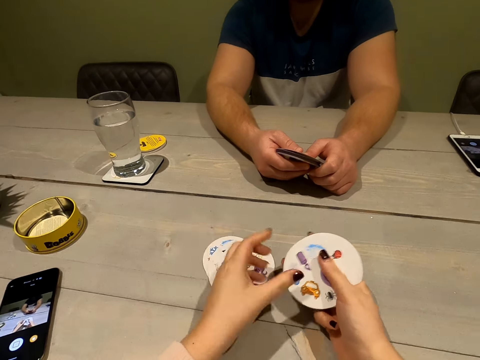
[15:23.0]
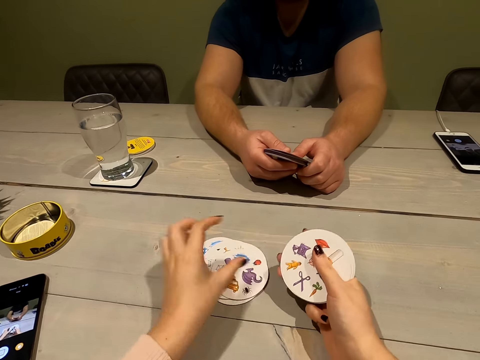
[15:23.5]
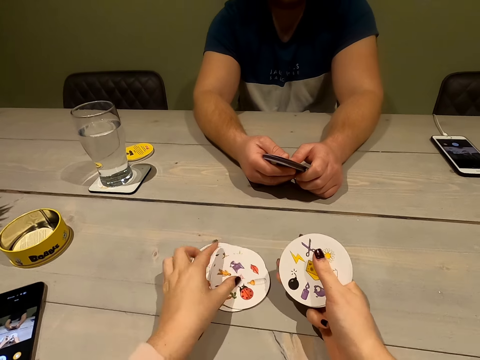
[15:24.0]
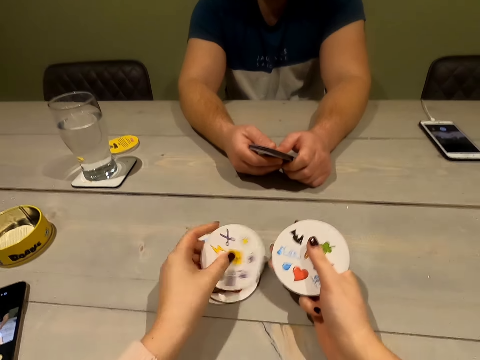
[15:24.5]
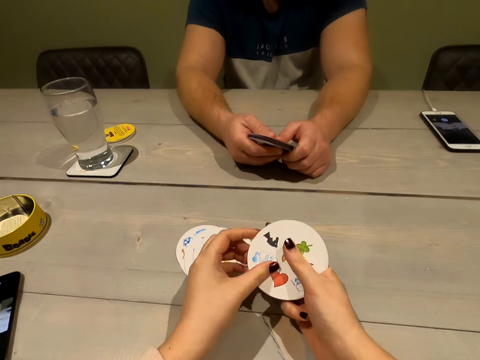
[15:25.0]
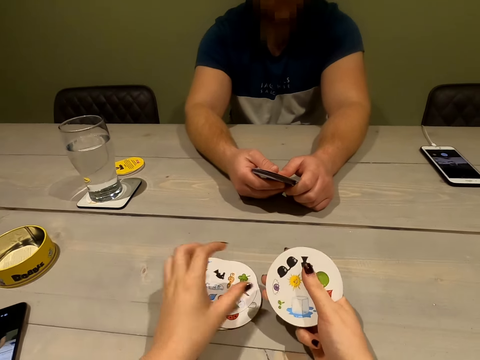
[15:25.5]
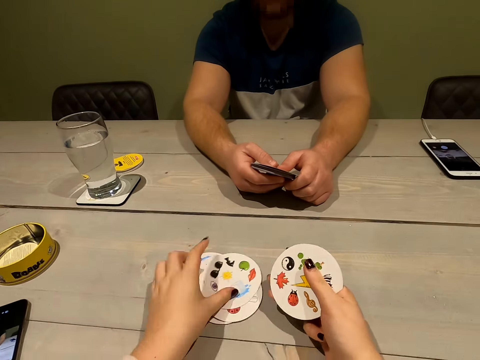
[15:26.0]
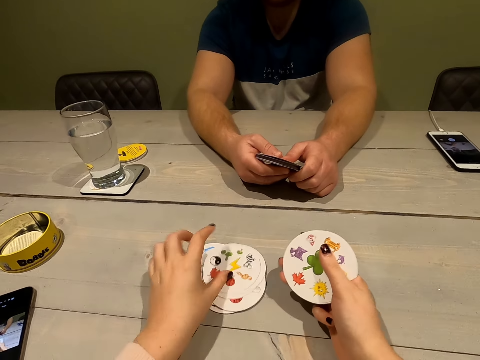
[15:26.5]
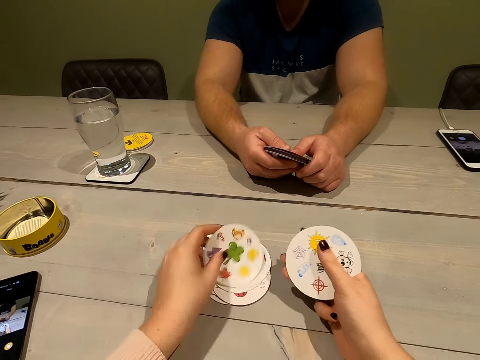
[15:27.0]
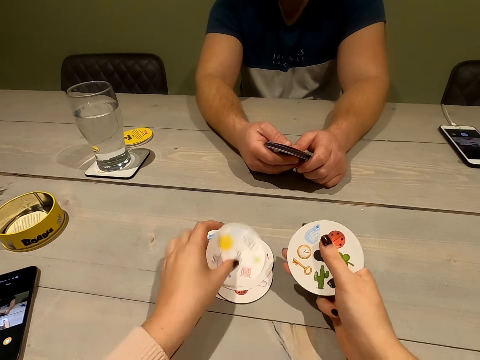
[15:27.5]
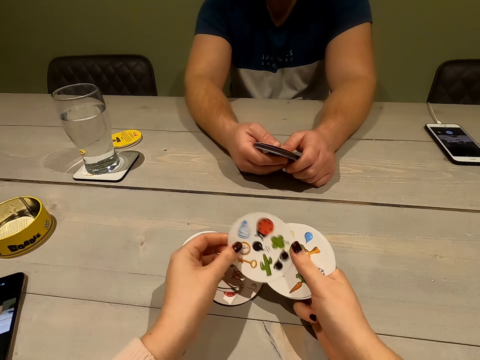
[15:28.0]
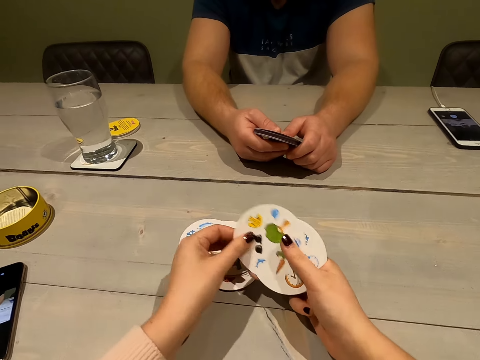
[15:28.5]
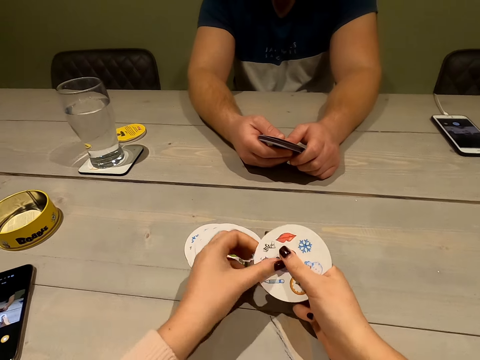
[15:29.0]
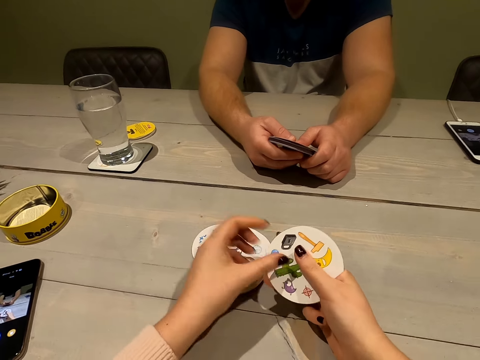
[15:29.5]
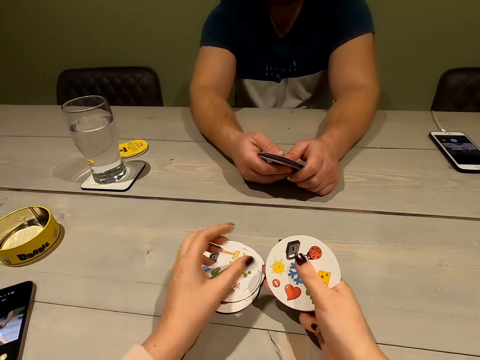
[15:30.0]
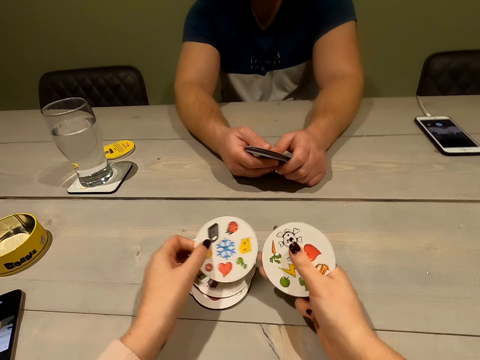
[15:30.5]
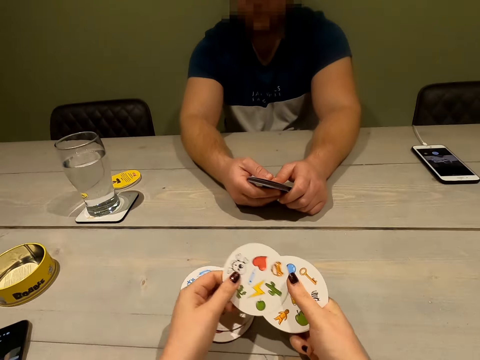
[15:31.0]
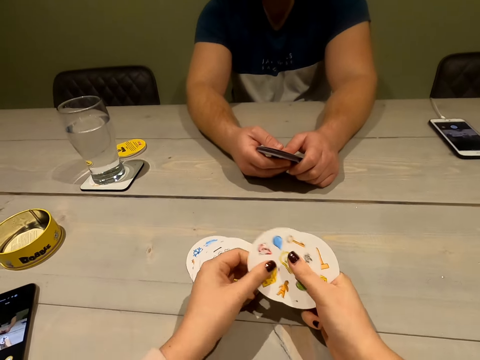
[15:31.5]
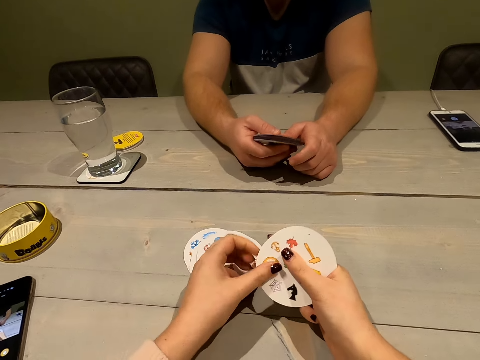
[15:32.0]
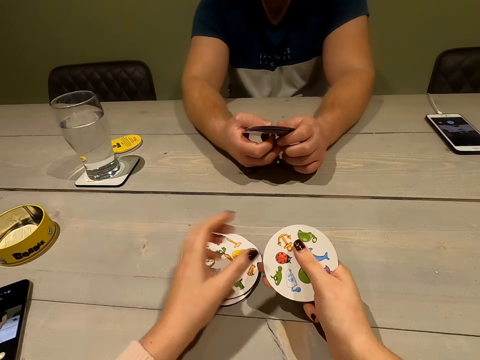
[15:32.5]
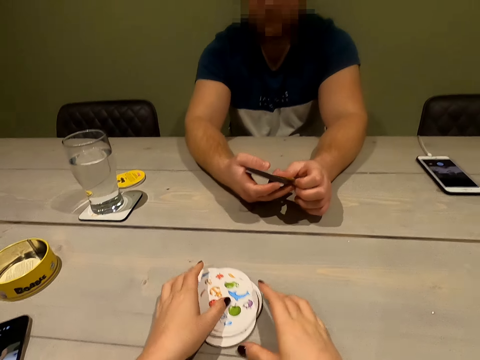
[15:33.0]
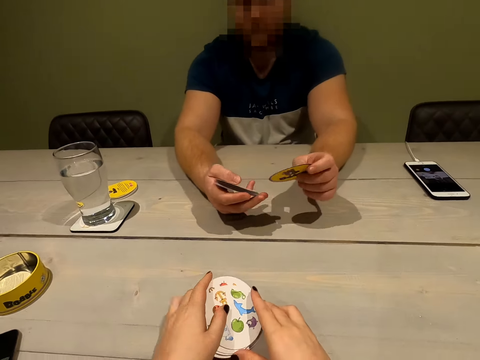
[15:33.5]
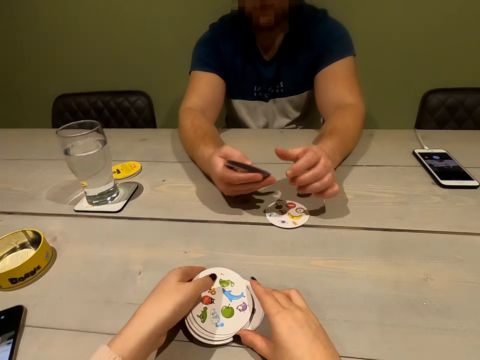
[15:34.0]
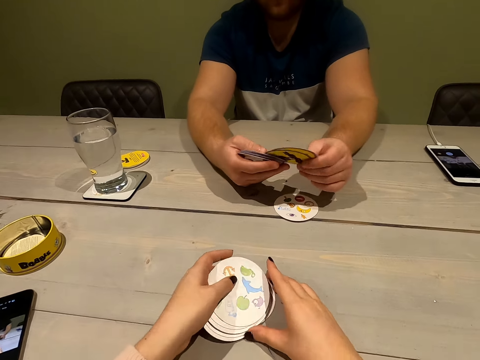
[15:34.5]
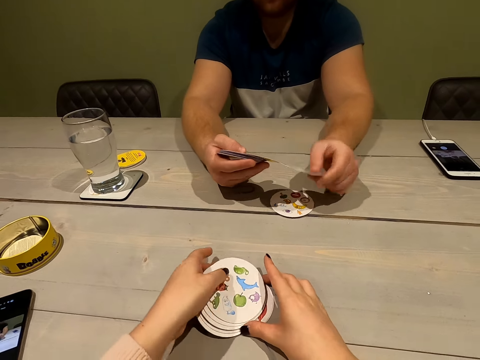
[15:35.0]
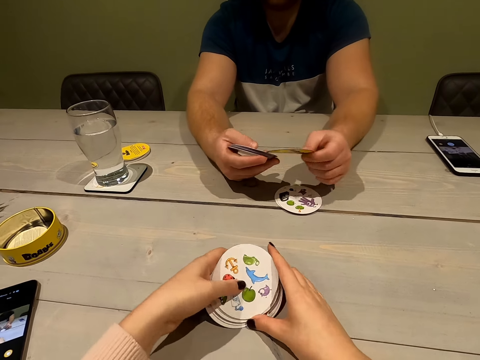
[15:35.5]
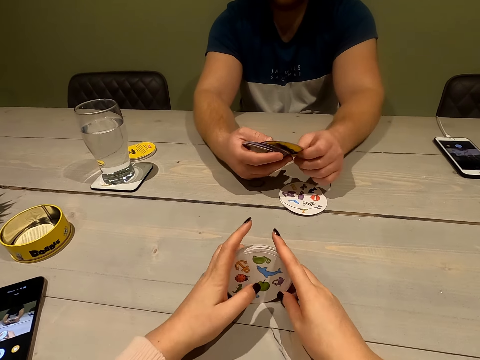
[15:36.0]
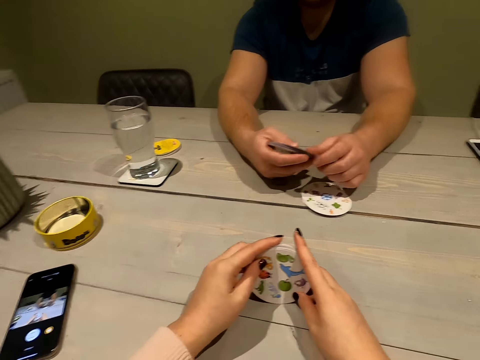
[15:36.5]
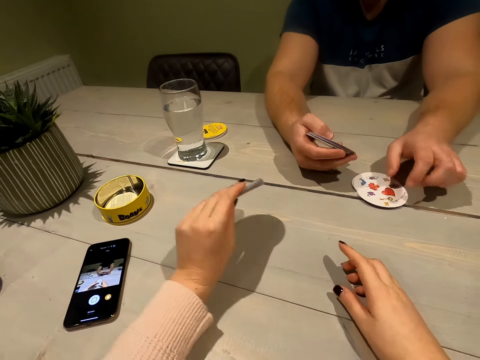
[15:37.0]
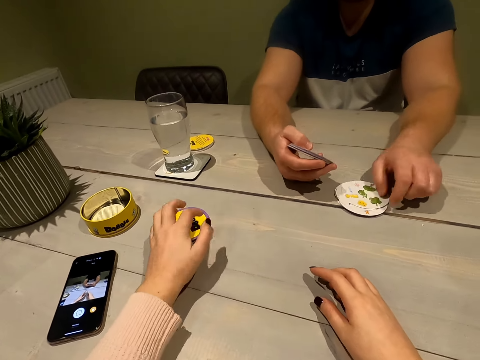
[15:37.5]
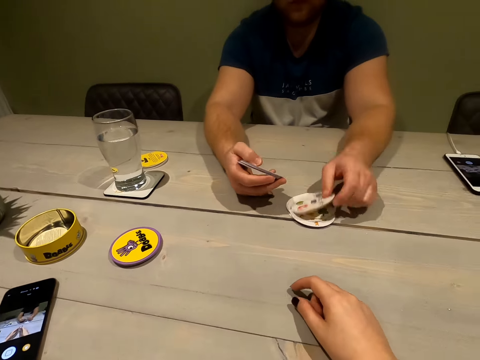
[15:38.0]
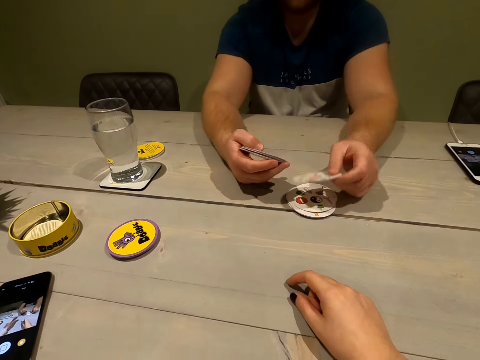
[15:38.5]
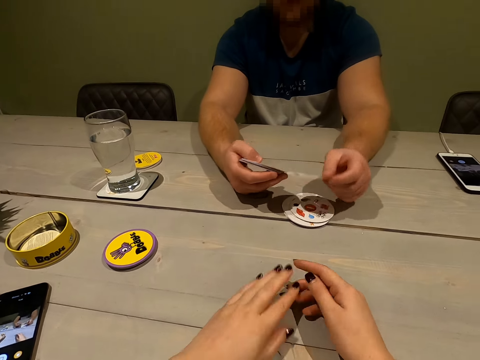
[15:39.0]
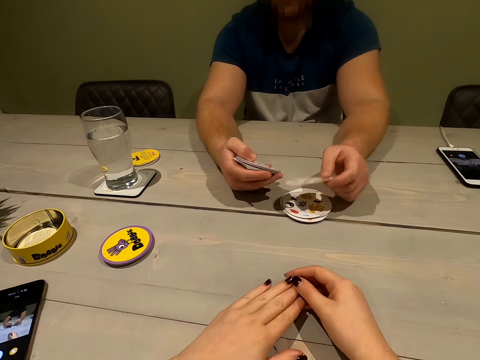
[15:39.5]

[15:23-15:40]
The camera wearer holds the cards. A man places the cards on the table. The camera wearer gathers her cards. They place the cards on the table.

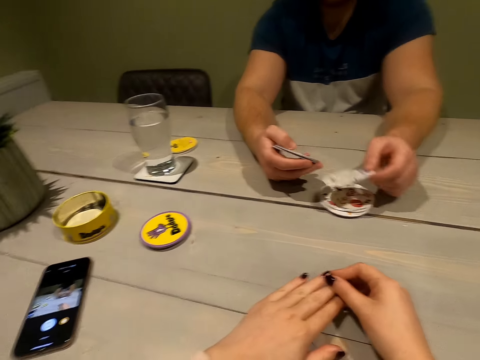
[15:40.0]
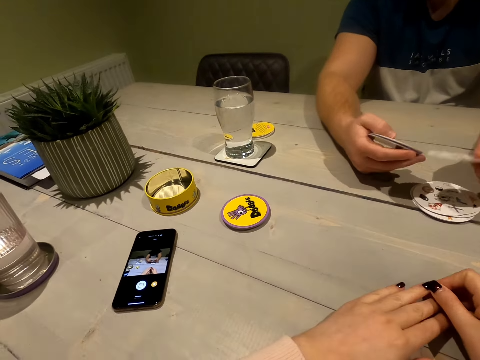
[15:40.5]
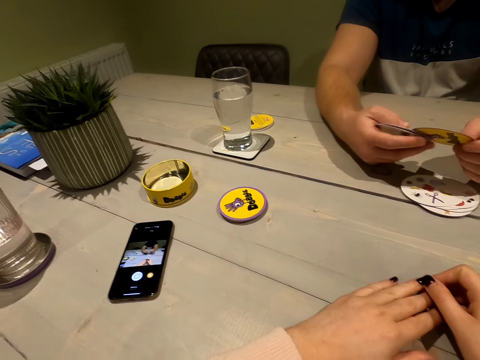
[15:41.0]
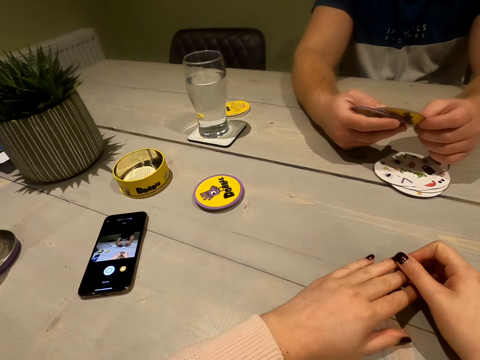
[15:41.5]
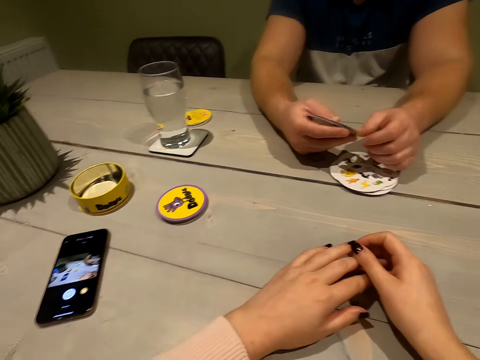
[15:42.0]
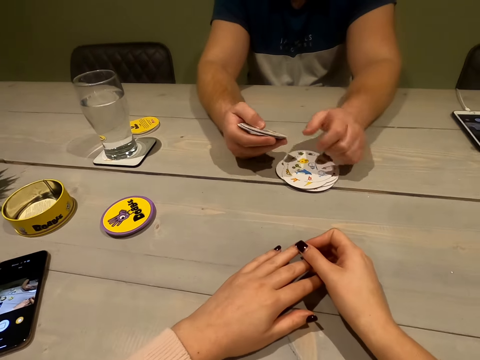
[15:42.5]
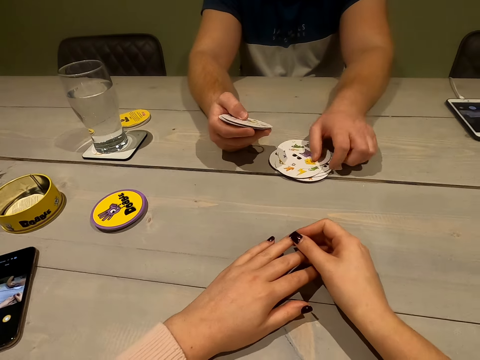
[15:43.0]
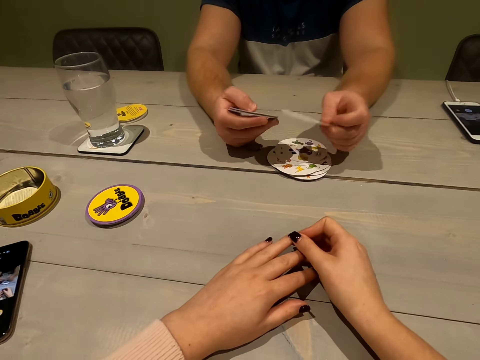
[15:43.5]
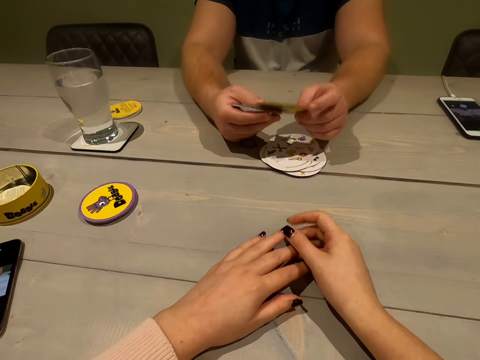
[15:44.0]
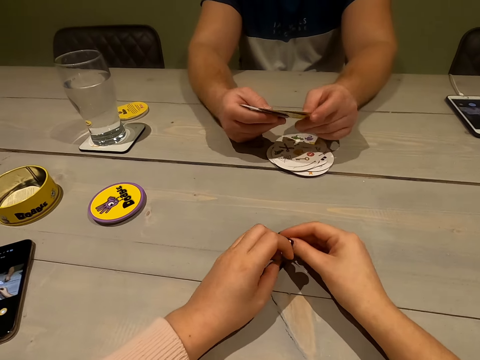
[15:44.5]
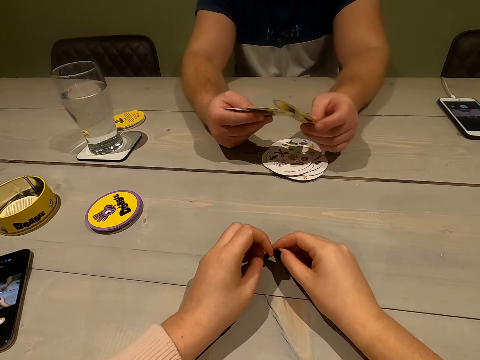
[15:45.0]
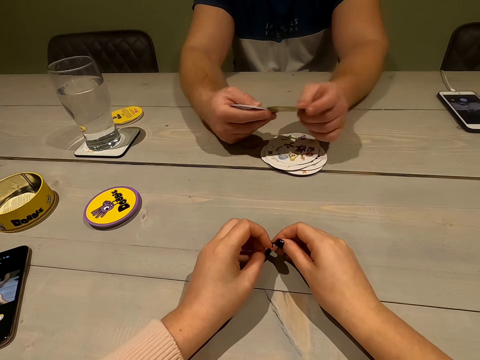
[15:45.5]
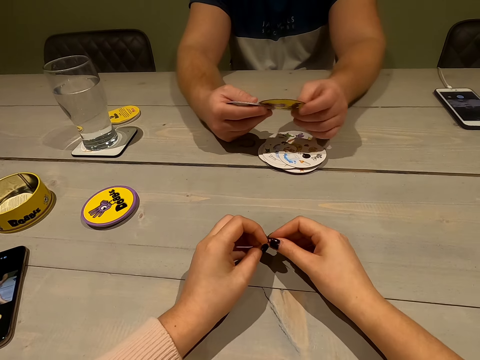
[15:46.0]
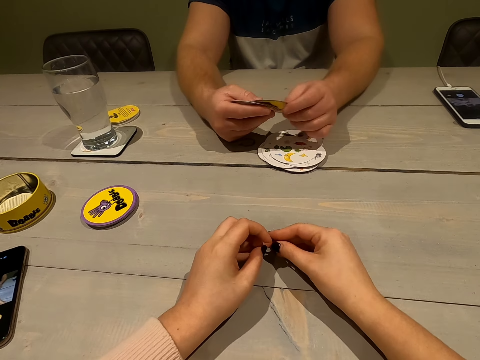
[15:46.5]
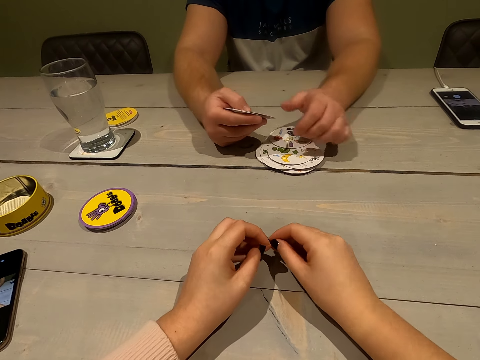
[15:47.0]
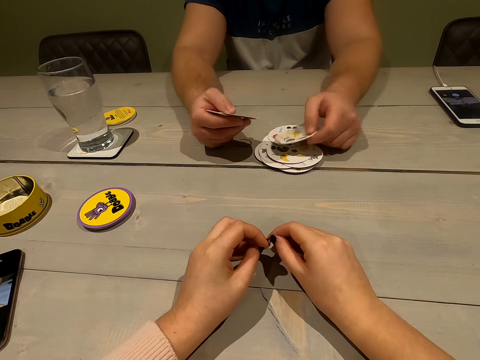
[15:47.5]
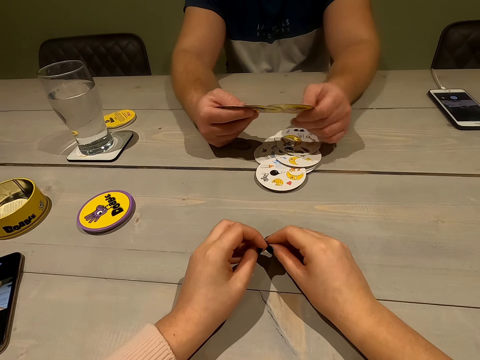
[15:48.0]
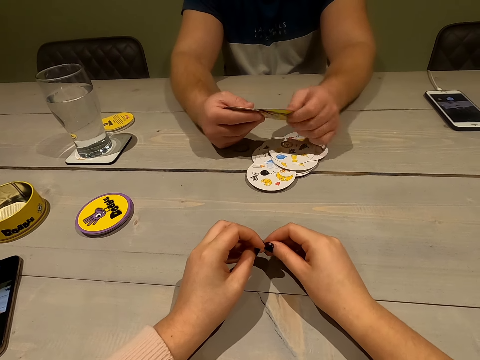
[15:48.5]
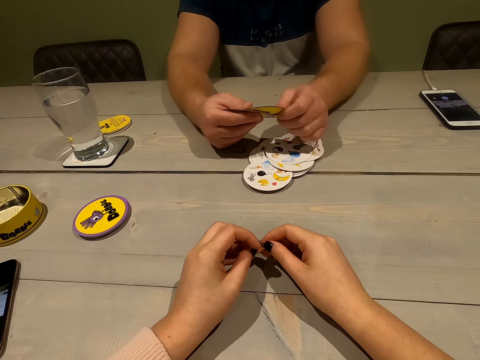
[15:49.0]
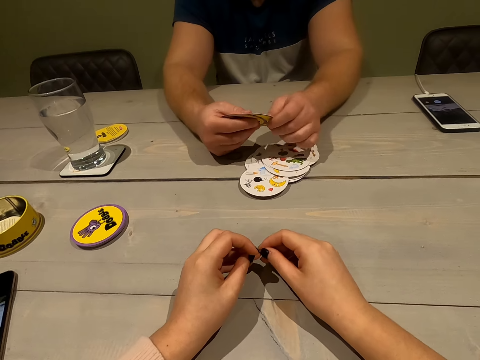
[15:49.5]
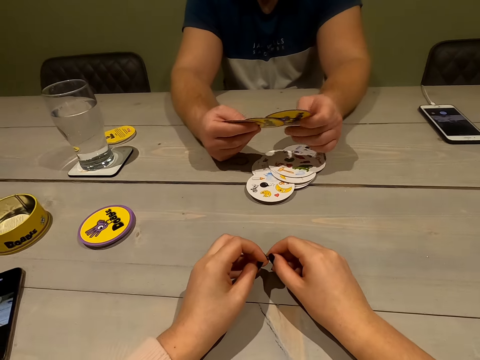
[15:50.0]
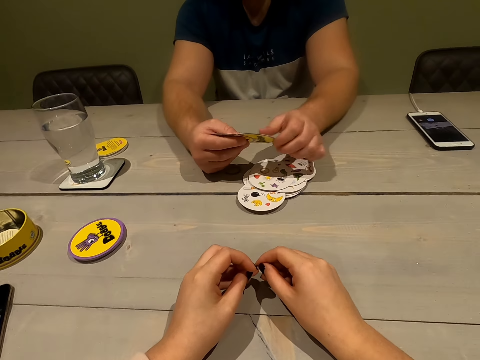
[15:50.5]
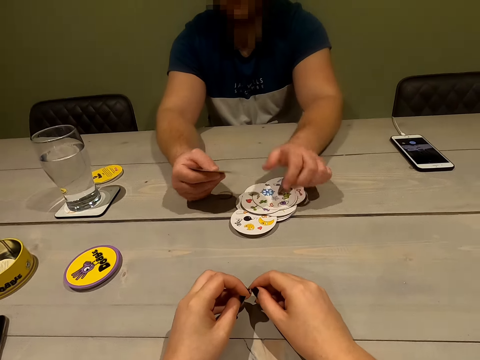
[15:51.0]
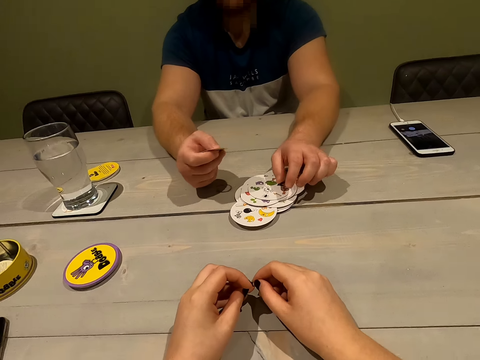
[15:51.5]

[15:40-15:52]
The camera wearer looks at her phone. She scratches her nails.
